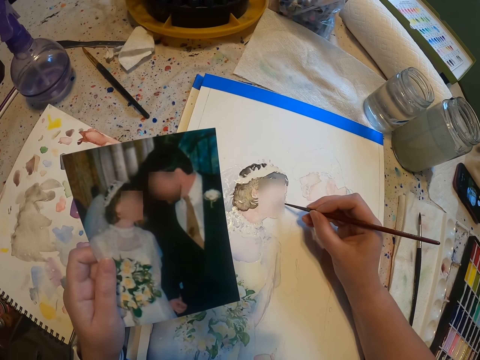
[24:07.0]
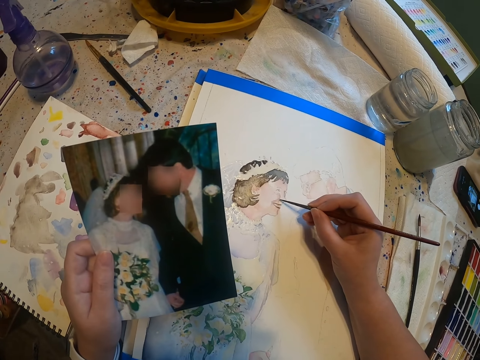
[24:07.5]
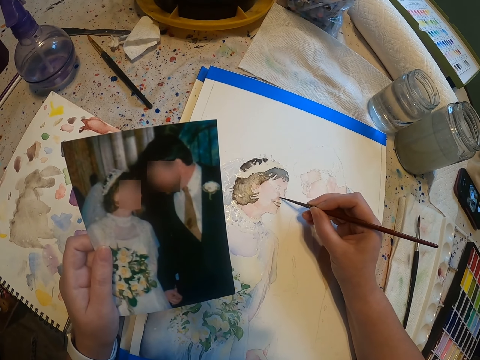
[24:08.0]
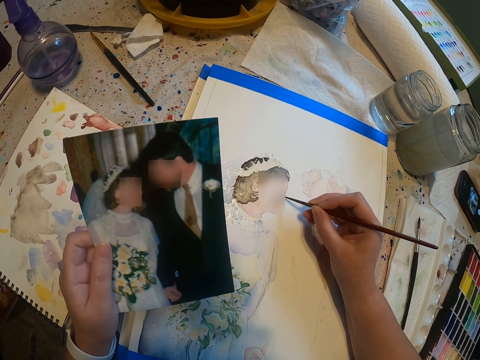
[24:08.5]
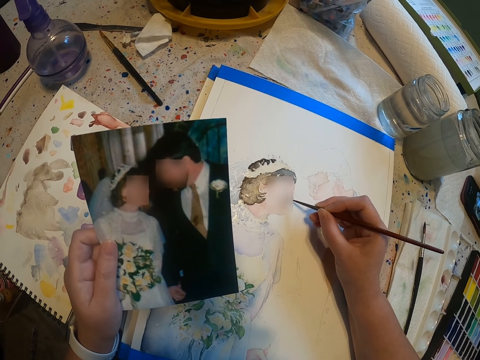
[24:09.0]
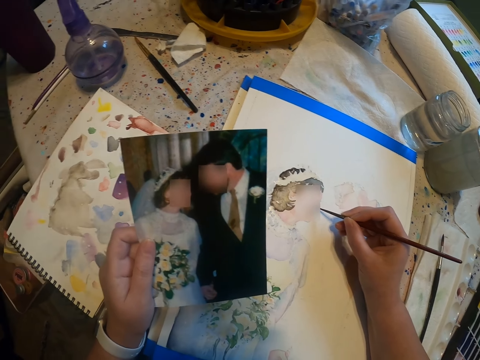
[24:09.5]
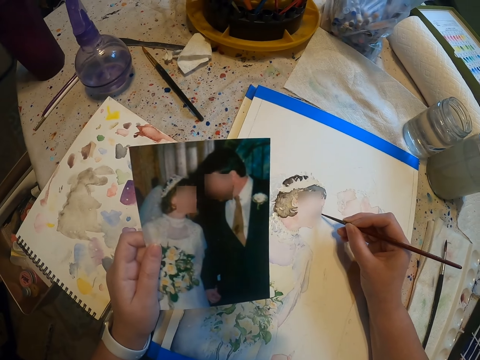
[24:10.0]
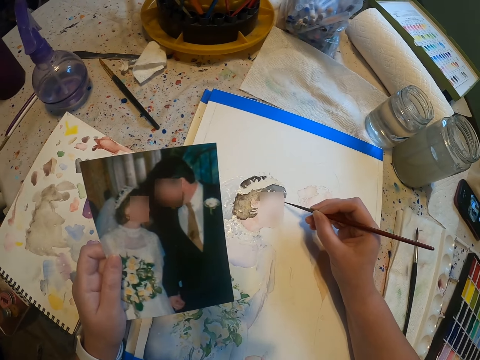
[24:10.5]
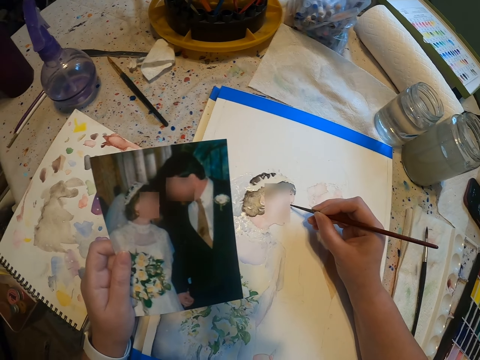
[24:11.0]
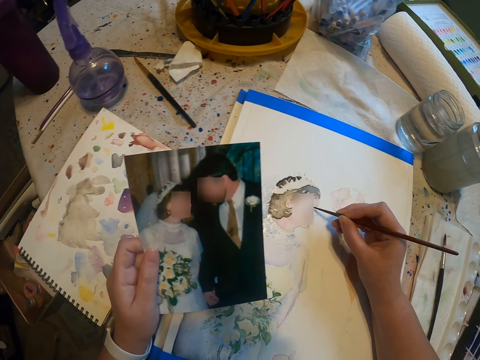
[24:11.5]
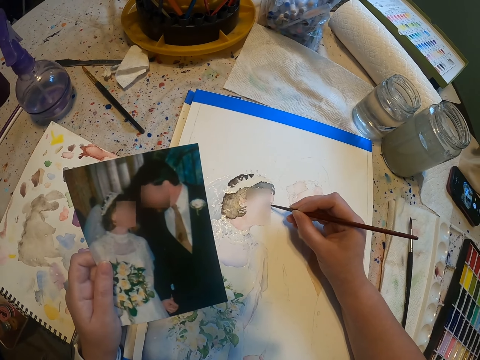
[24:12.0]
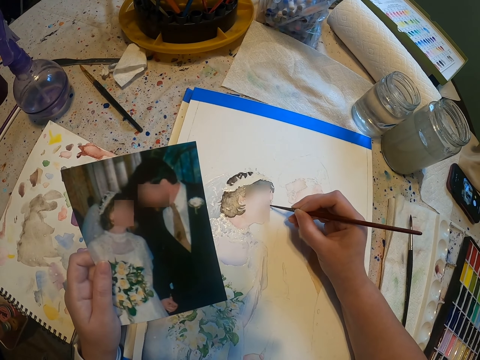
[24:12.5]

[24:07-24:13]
The camera wearer paints on the paint paper.

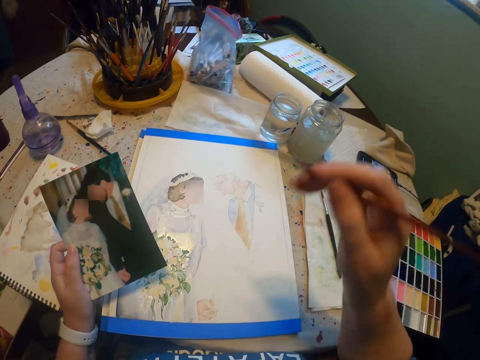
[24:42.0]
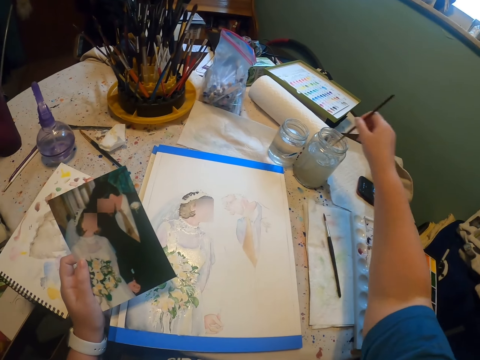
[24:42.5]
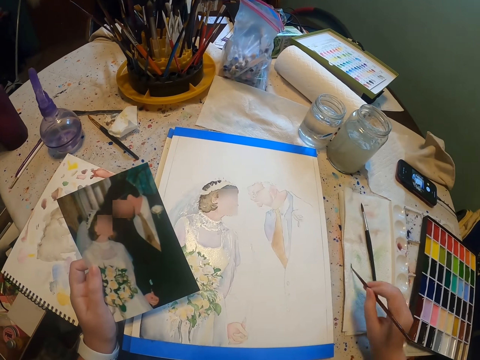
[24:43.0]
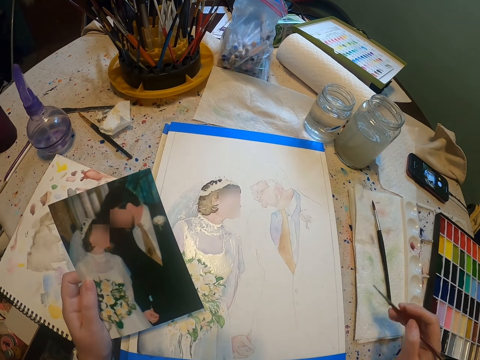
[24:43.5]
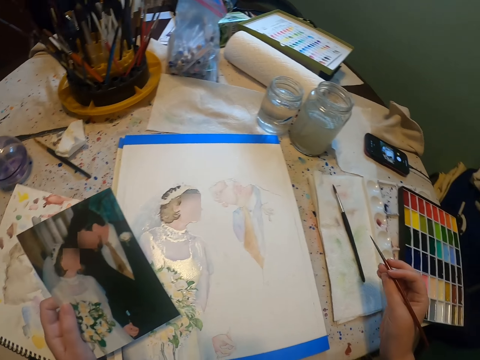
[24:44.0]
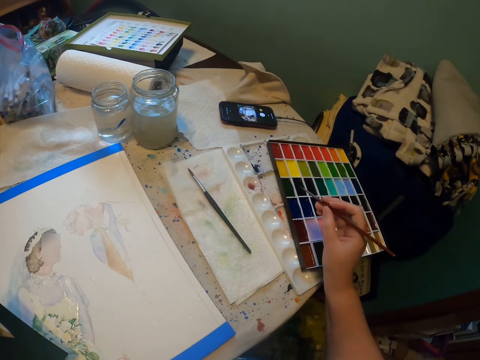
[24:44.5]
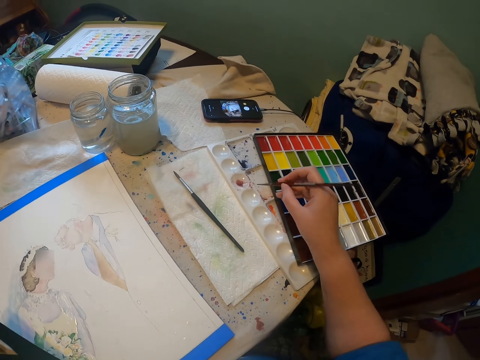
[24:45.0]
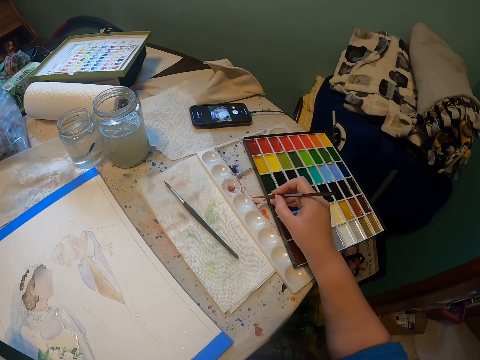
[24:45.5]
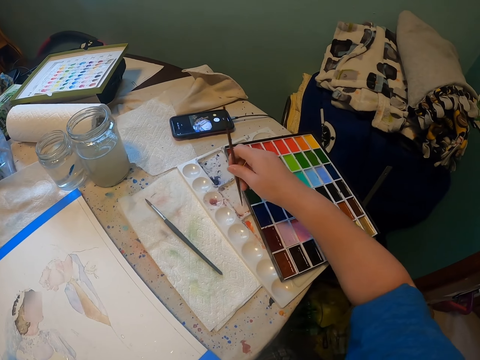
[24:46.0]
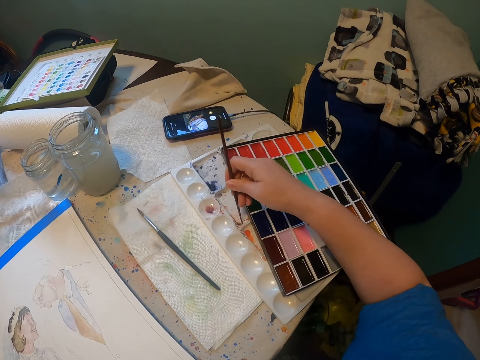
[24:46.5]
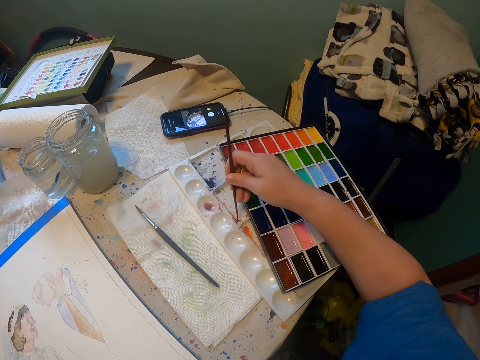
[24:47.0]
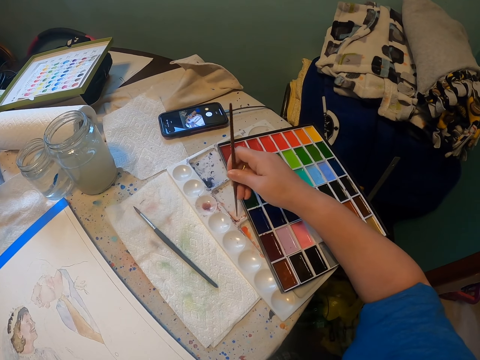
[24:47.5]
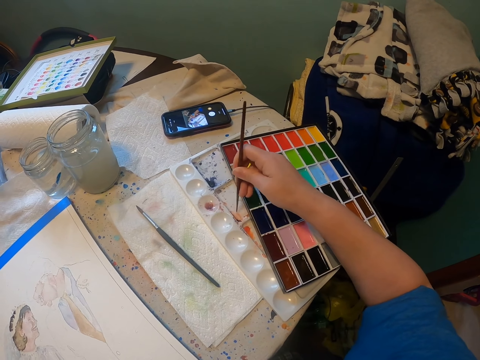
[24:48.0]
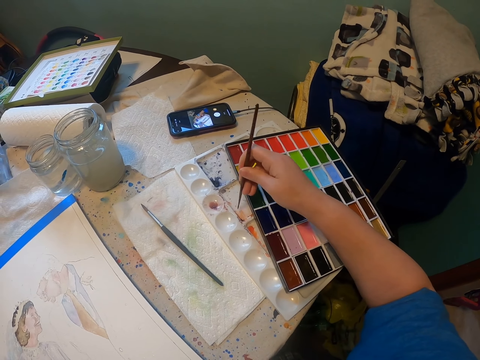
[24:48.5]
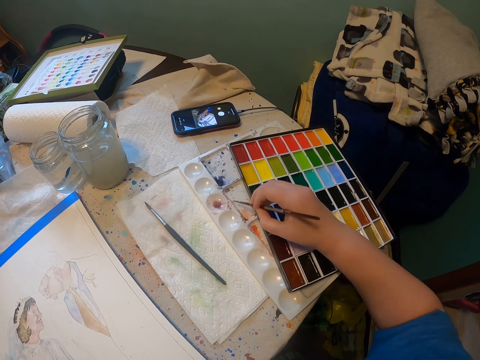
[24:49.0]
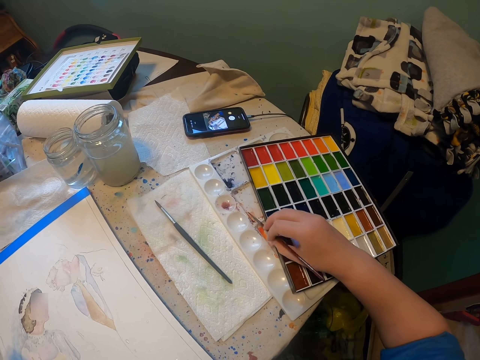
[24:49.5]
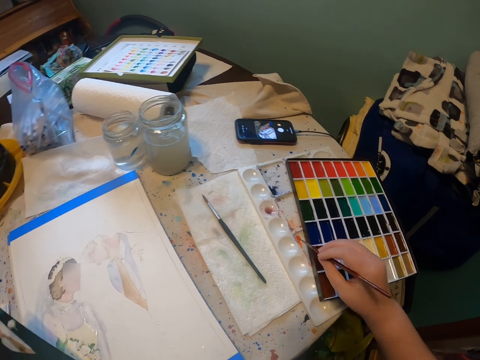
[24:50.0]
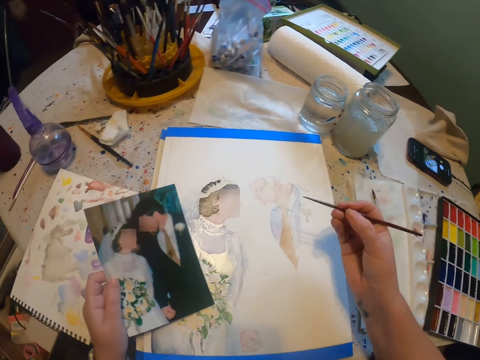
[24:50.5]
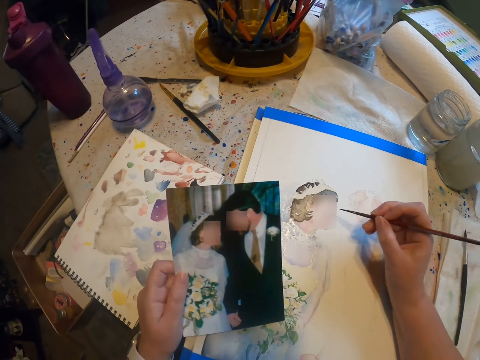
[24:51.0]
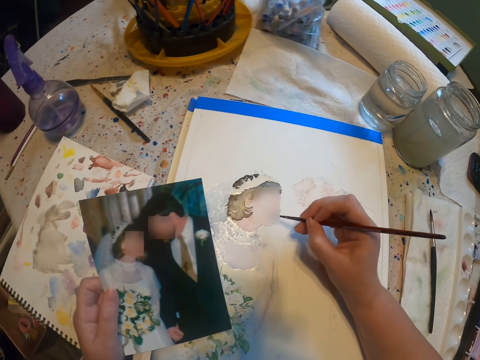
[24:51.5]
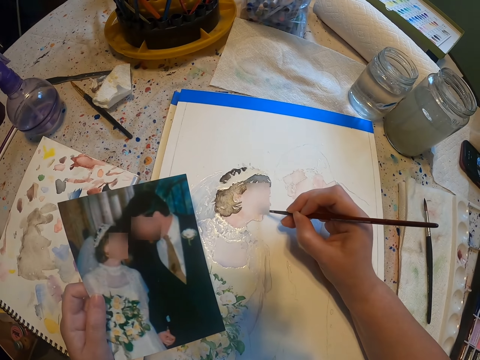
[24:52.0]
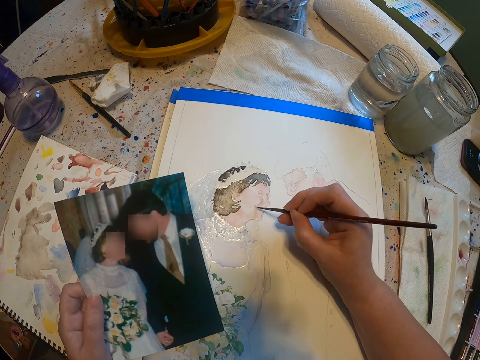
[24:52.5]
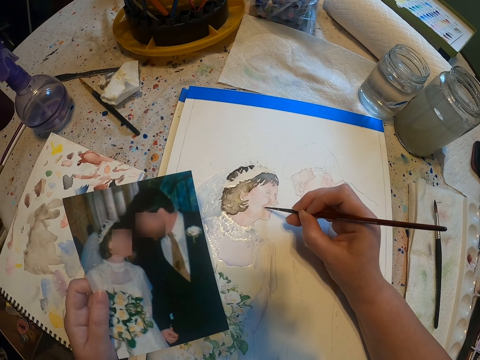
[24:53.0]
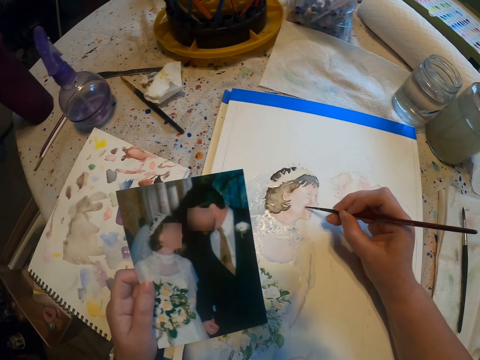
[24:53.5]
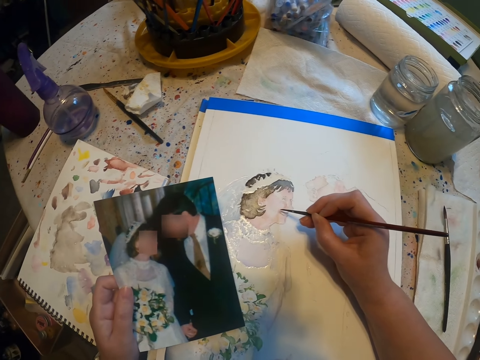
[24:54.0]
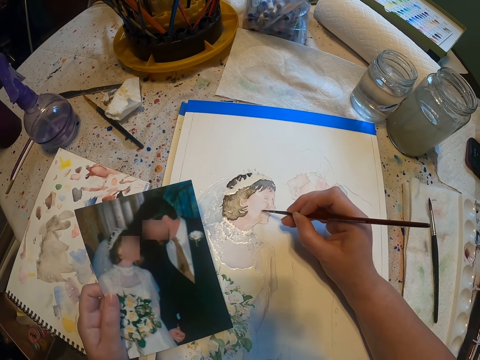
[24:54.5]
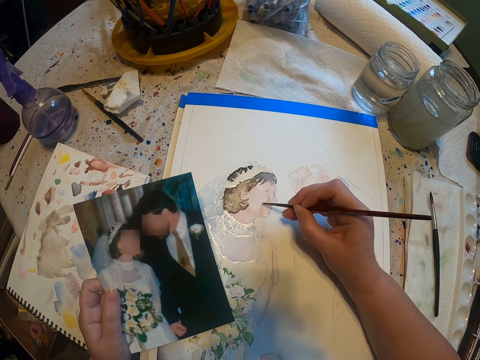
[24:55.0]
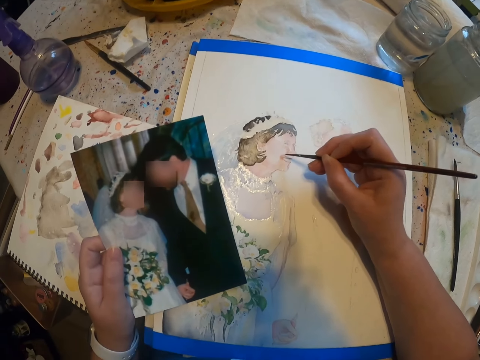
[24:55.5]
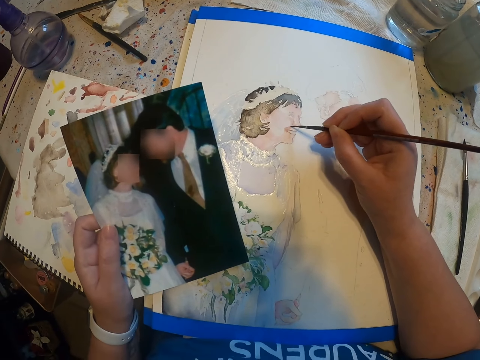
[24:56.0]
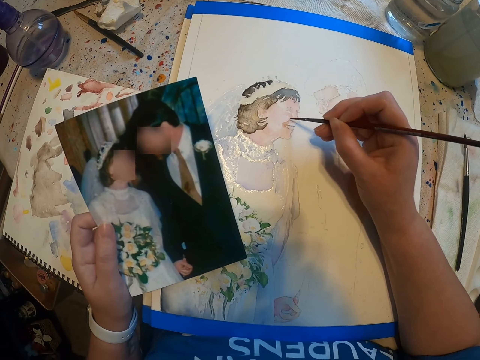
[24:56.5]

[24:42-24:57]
The camera wearer touches something. They dip the paint brush in a water color. They reduce paint from the paint paper. They rub the brush in the paint. They add paint on the paint brush. They paint the sketch with the brush on the paint paper.

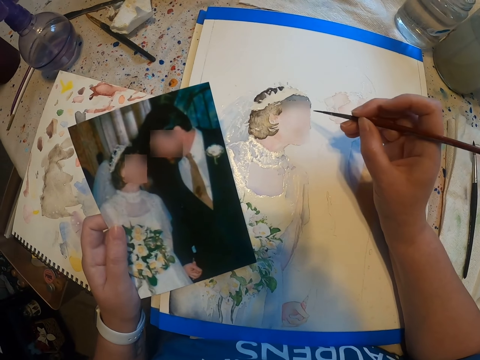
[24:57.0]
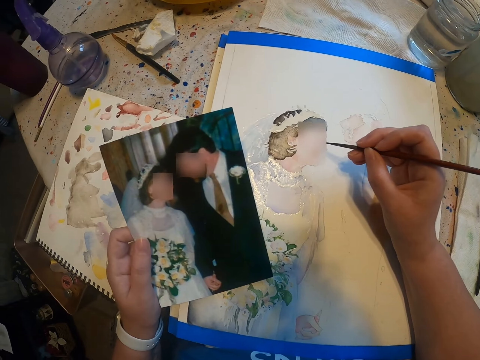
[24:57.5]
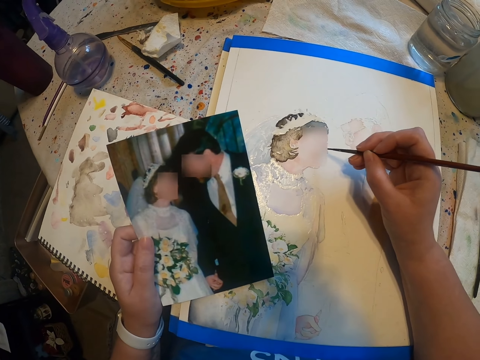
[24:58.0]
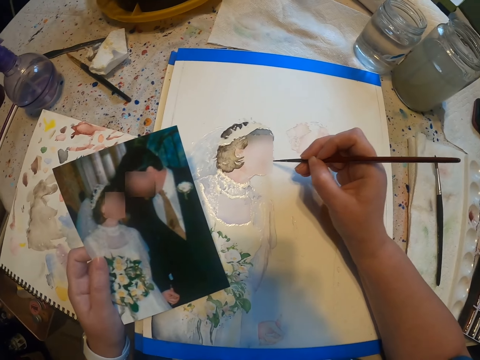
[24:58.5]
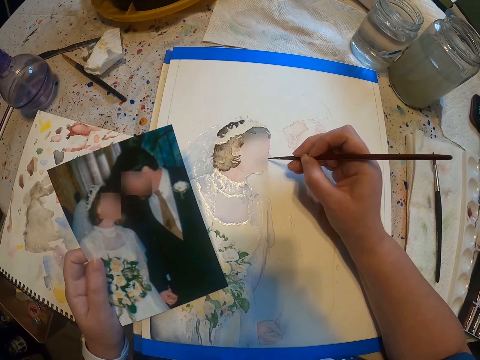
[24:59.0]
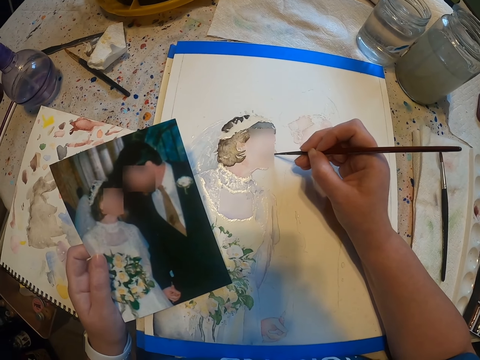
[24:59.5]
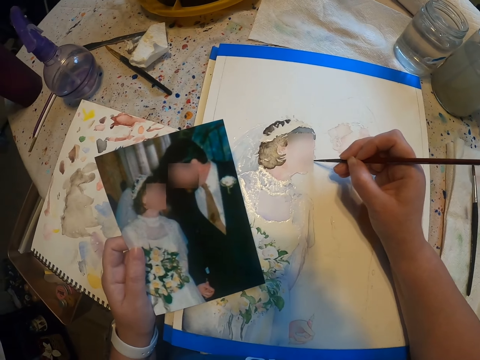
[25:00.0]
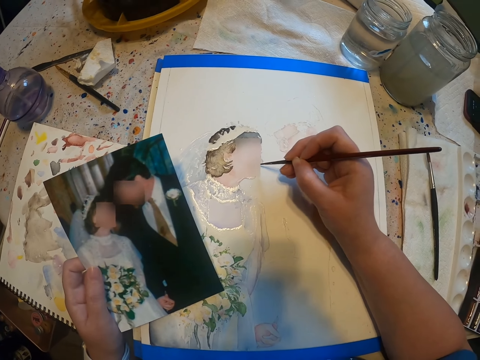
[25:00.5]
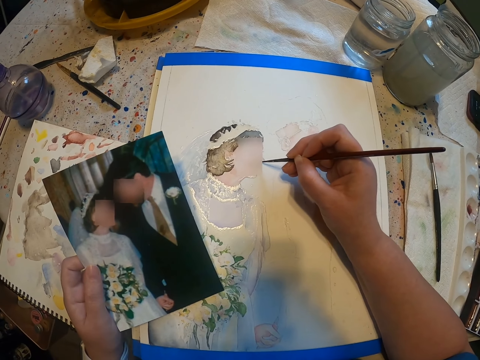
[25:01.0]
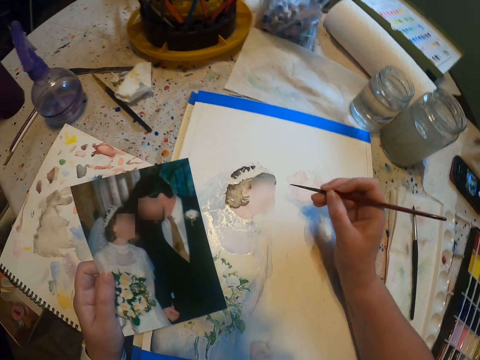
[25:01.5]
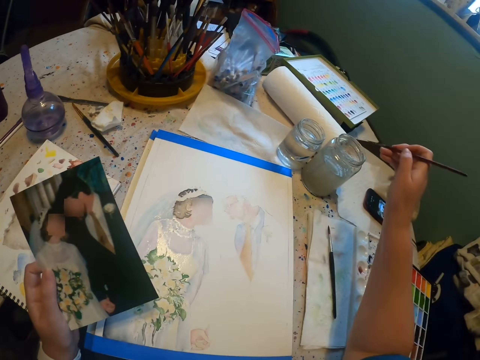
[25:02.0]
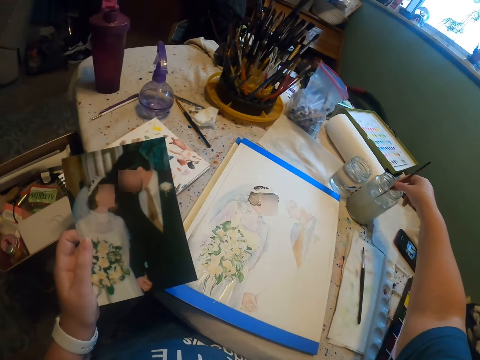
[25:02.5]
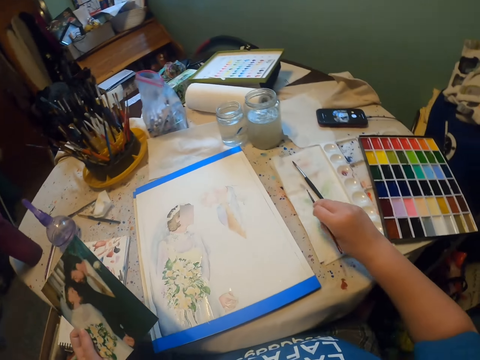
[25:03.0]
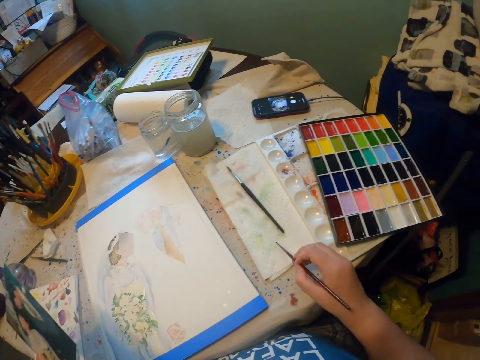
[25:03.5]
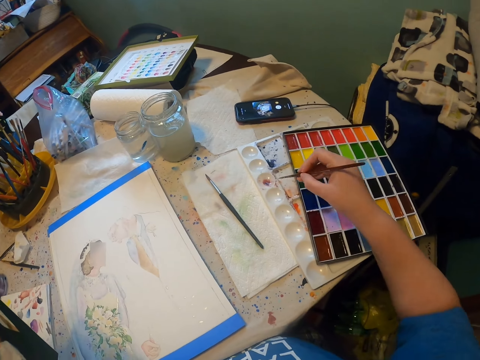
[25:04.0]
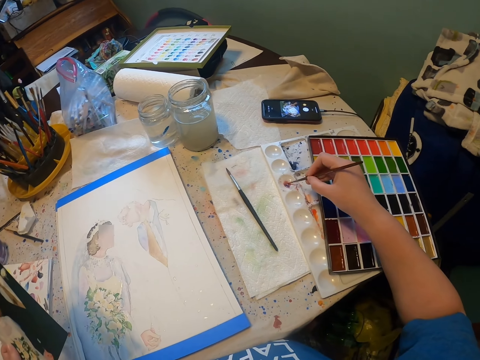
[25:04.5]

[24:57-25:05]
The camera wearer dips the paint brush in a water color. They reduce paint from the paint paper. They add paint on the paint brush.
